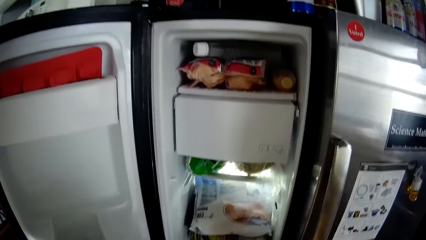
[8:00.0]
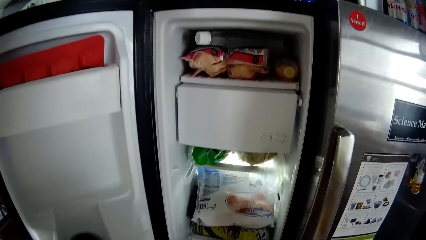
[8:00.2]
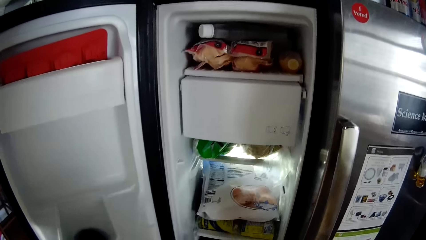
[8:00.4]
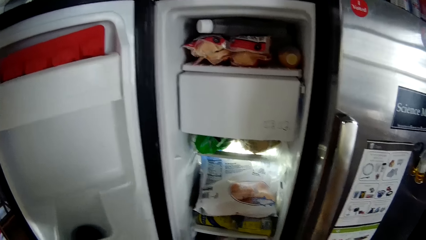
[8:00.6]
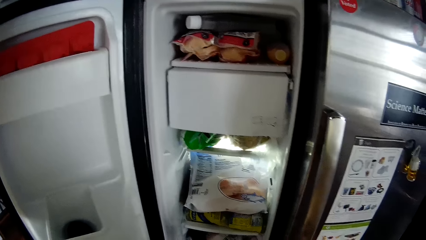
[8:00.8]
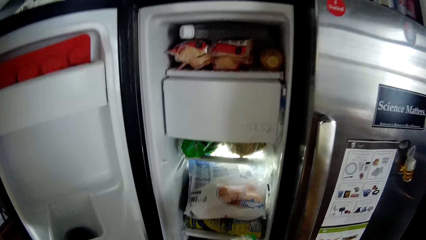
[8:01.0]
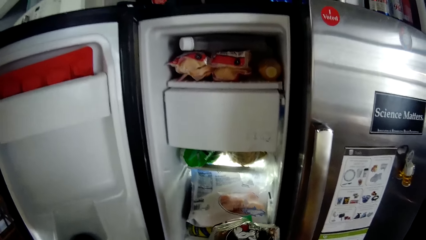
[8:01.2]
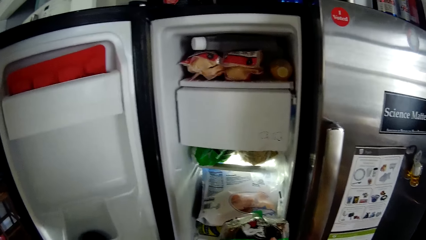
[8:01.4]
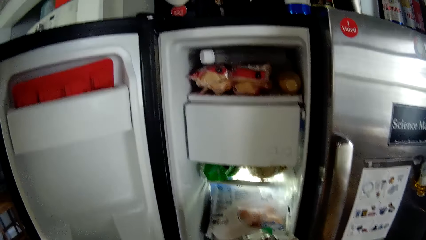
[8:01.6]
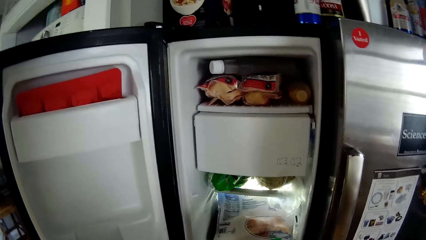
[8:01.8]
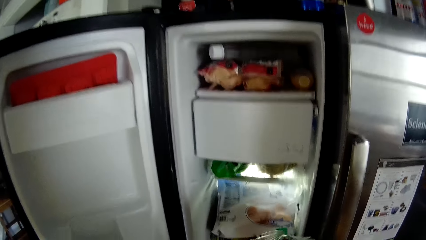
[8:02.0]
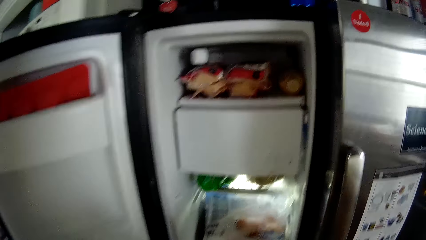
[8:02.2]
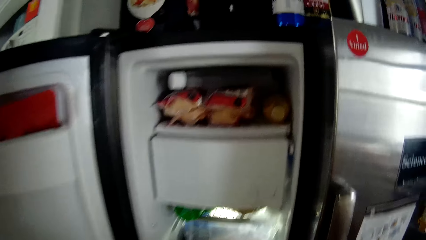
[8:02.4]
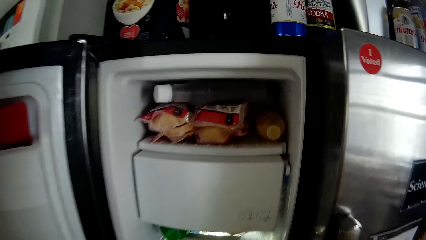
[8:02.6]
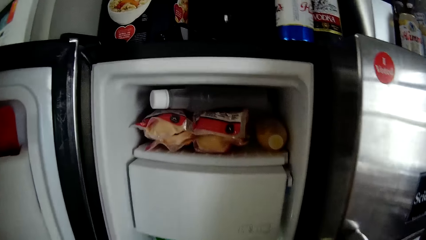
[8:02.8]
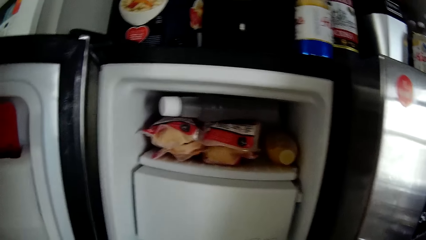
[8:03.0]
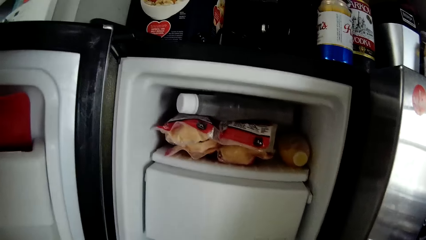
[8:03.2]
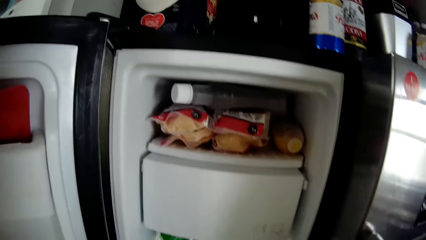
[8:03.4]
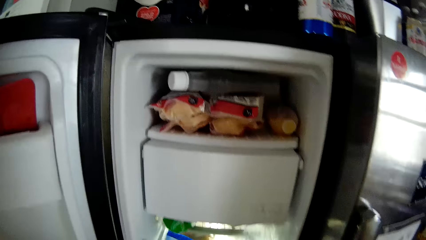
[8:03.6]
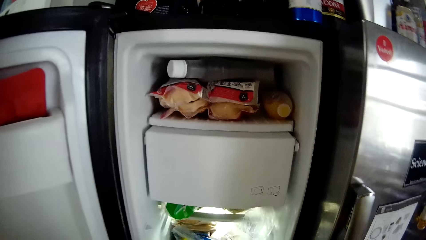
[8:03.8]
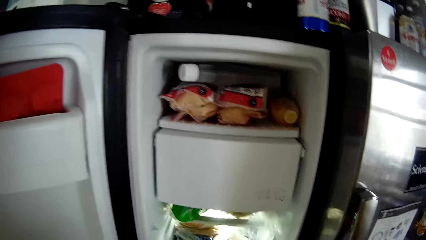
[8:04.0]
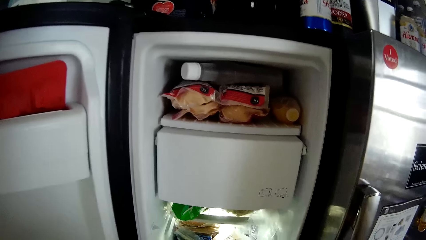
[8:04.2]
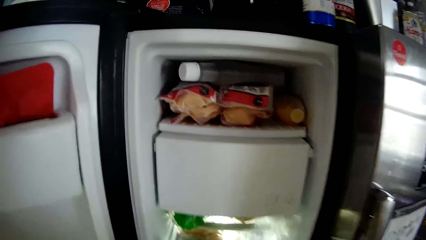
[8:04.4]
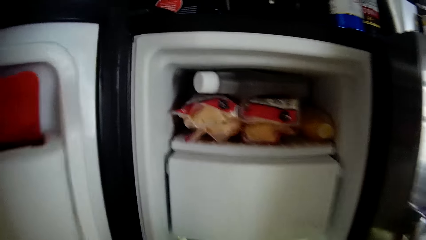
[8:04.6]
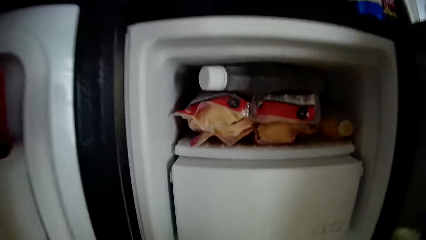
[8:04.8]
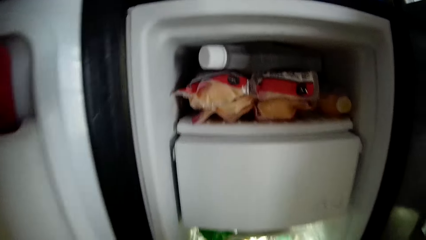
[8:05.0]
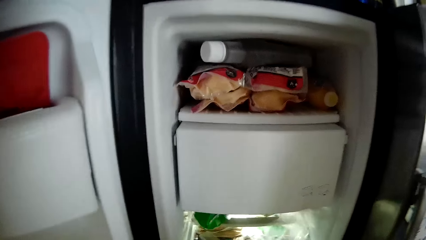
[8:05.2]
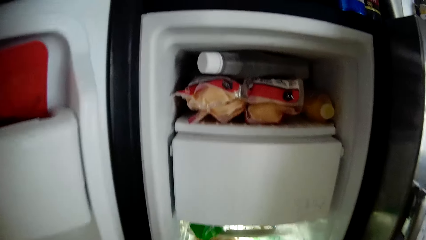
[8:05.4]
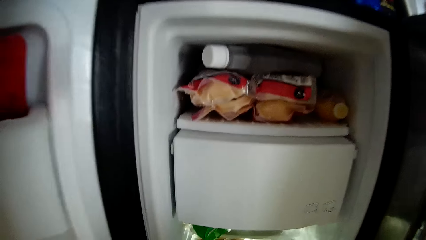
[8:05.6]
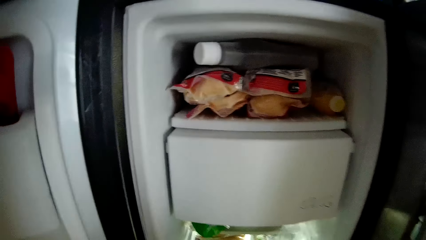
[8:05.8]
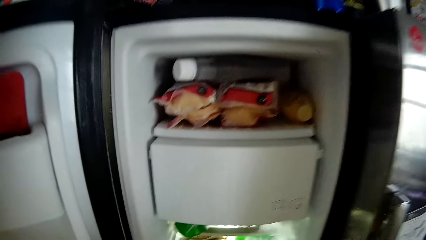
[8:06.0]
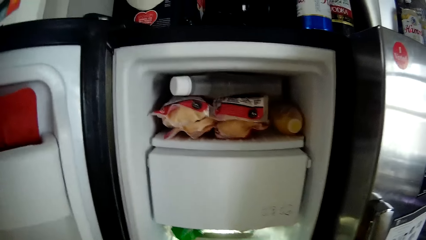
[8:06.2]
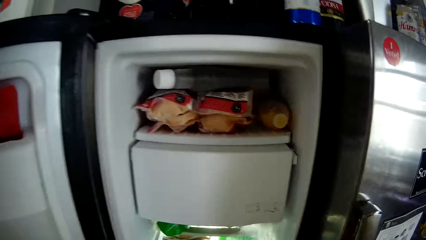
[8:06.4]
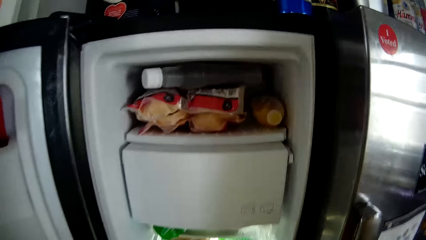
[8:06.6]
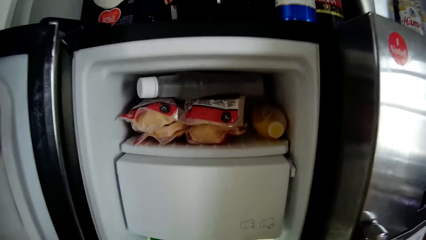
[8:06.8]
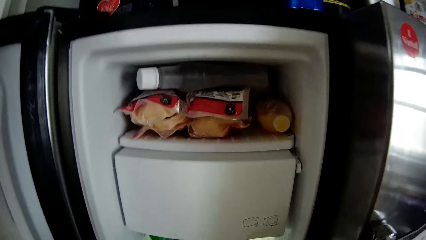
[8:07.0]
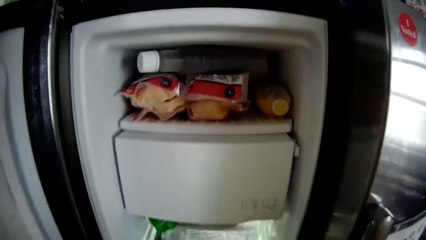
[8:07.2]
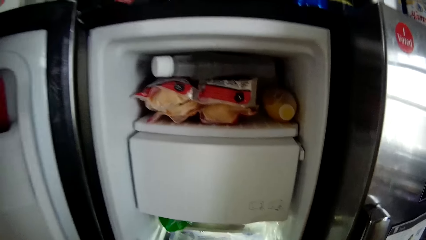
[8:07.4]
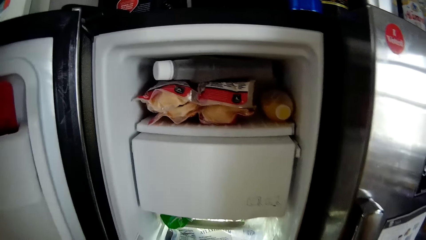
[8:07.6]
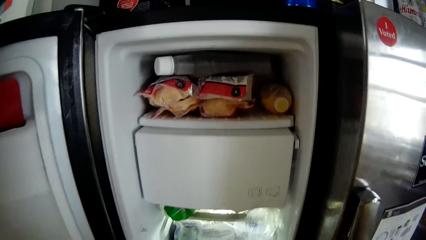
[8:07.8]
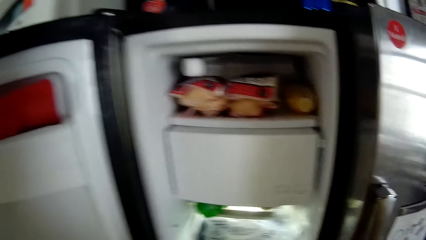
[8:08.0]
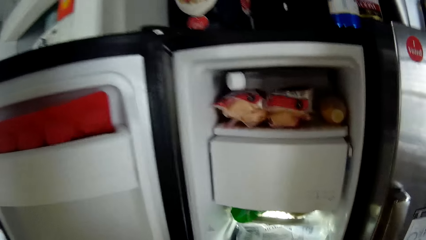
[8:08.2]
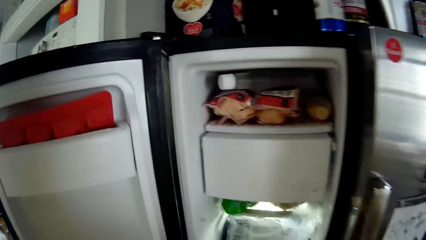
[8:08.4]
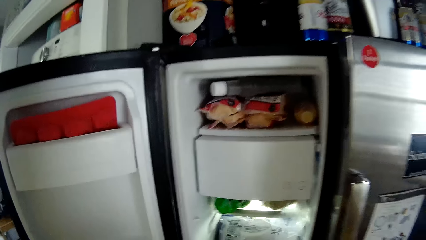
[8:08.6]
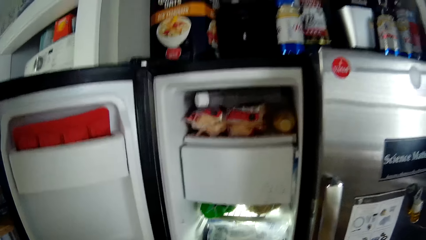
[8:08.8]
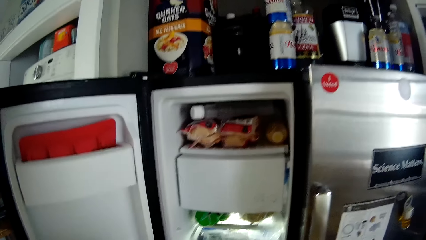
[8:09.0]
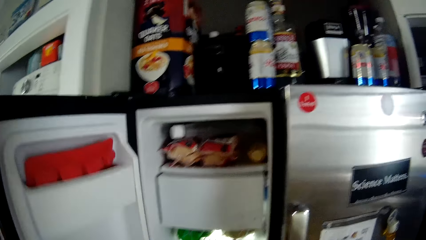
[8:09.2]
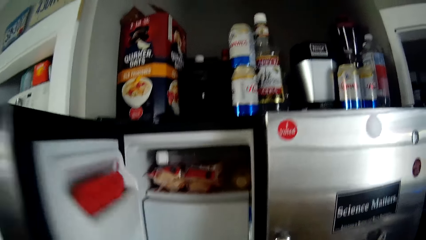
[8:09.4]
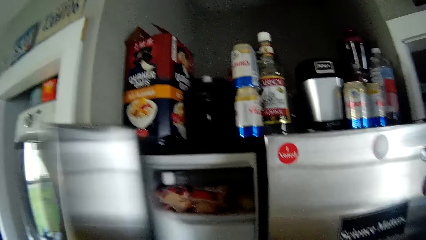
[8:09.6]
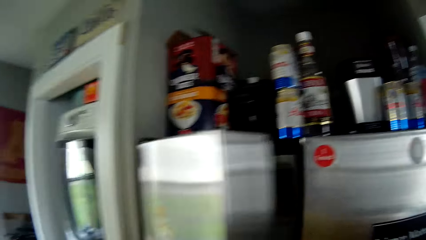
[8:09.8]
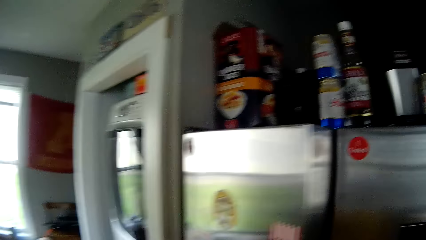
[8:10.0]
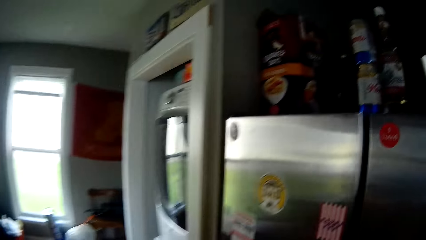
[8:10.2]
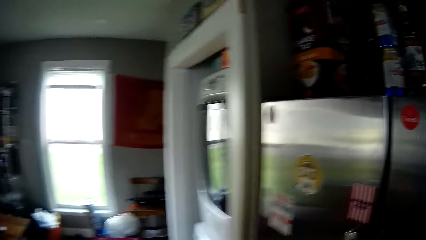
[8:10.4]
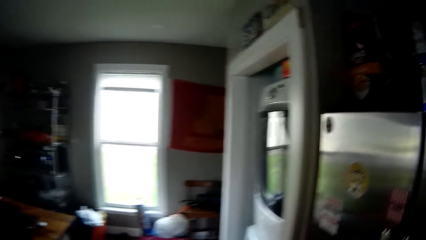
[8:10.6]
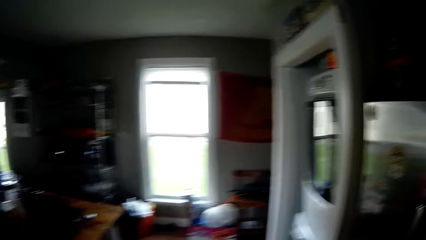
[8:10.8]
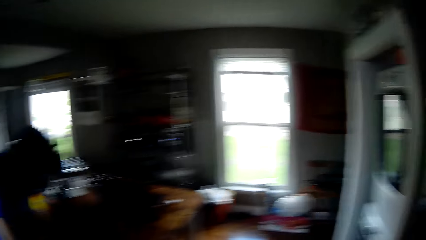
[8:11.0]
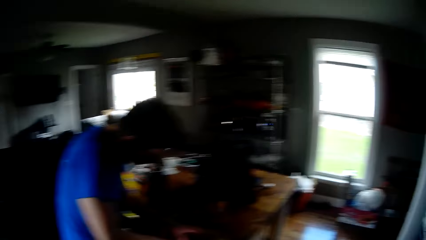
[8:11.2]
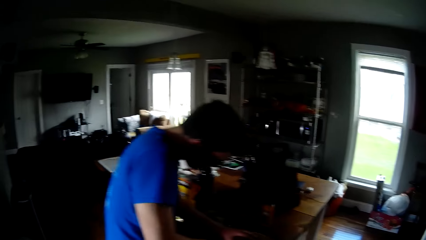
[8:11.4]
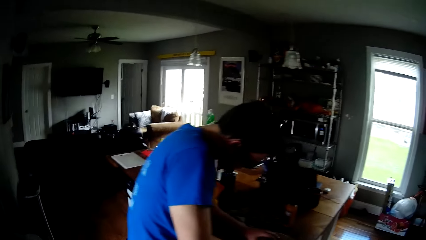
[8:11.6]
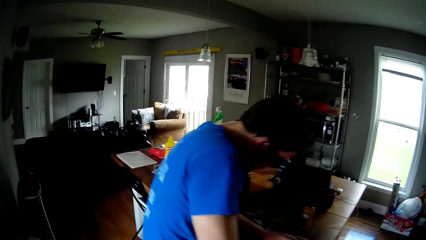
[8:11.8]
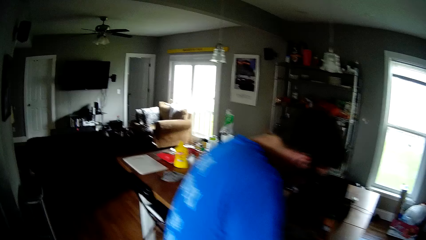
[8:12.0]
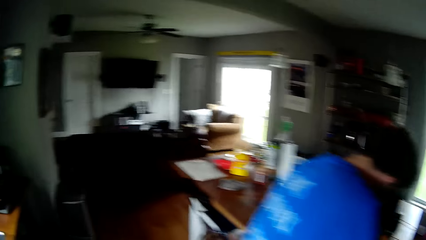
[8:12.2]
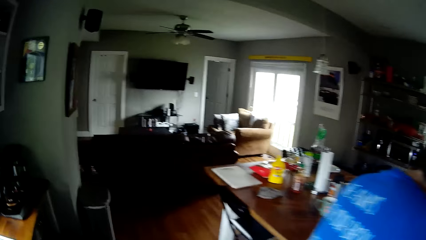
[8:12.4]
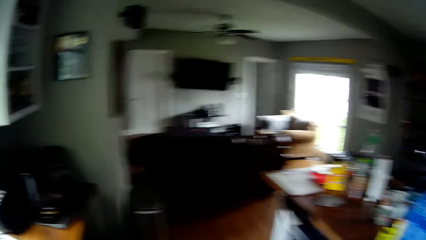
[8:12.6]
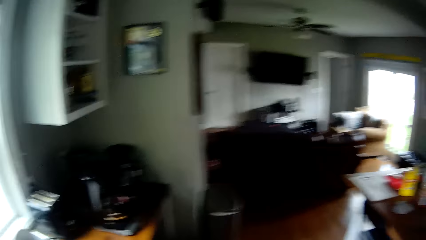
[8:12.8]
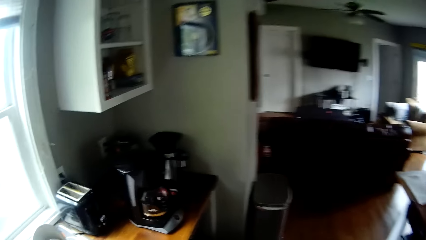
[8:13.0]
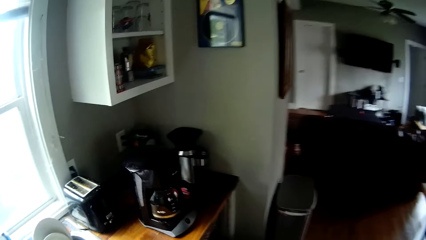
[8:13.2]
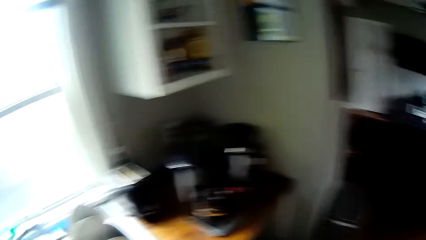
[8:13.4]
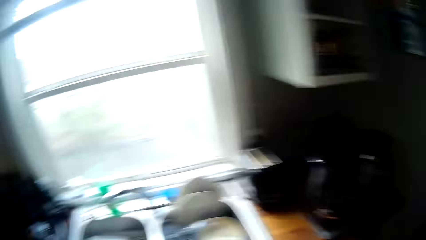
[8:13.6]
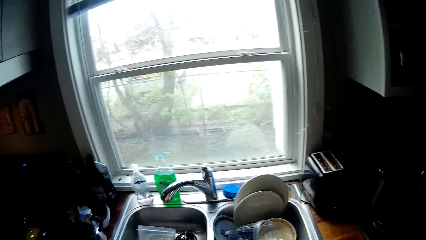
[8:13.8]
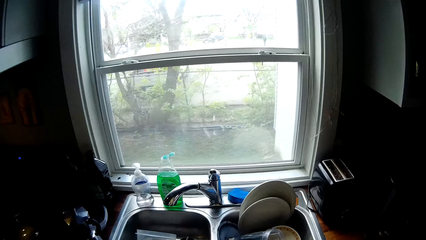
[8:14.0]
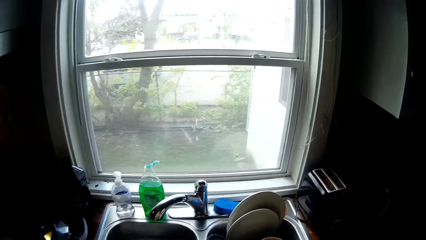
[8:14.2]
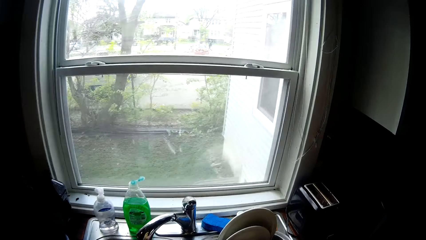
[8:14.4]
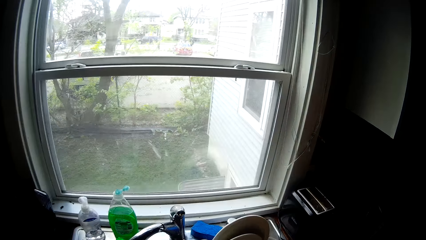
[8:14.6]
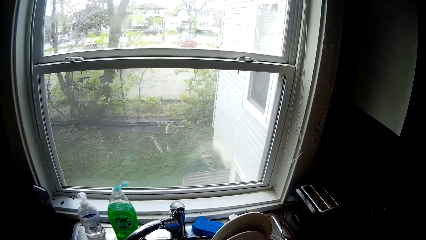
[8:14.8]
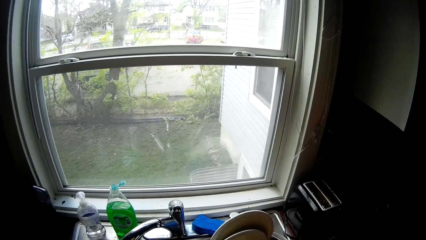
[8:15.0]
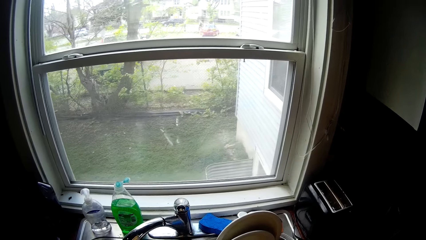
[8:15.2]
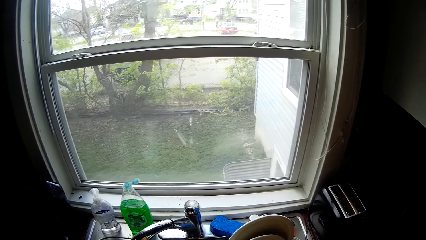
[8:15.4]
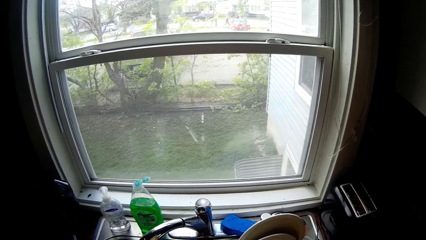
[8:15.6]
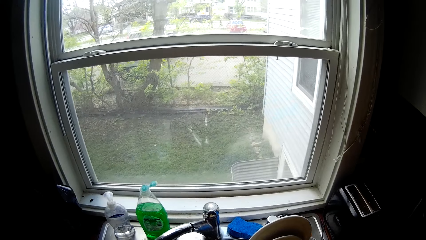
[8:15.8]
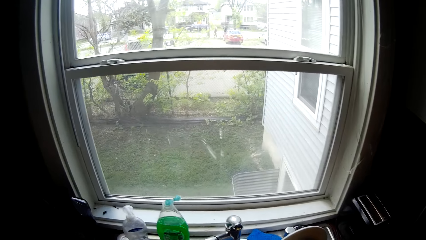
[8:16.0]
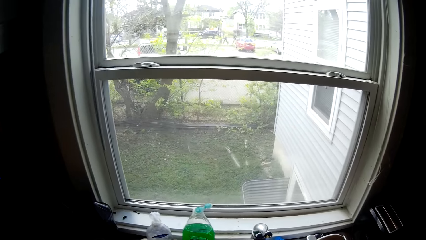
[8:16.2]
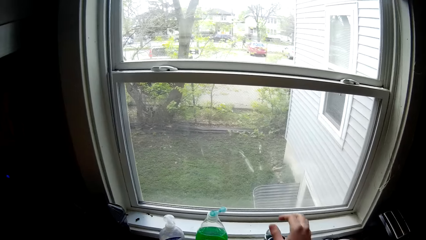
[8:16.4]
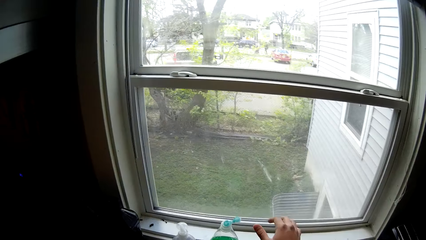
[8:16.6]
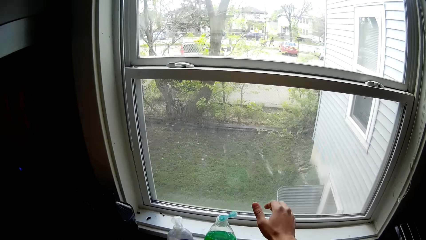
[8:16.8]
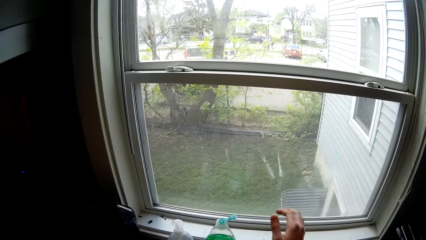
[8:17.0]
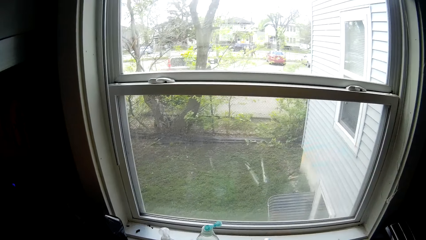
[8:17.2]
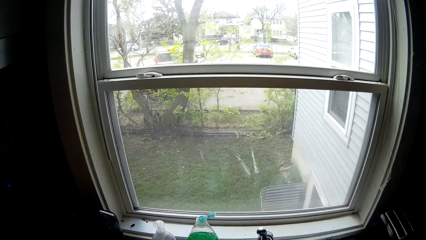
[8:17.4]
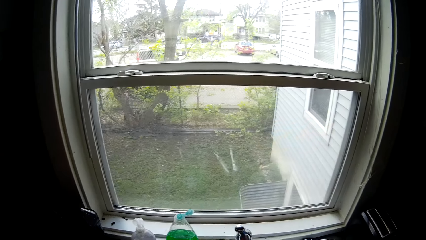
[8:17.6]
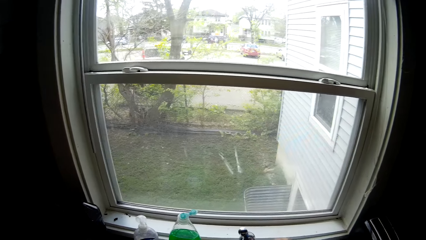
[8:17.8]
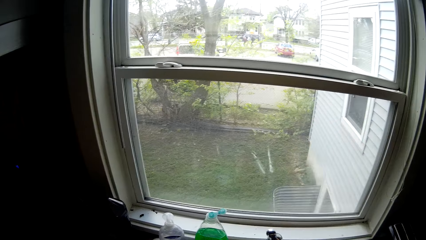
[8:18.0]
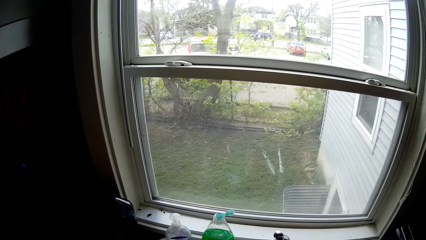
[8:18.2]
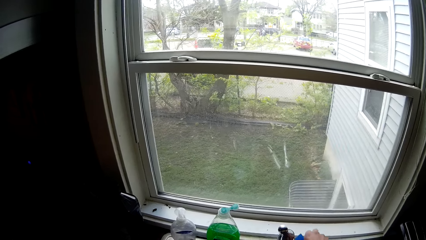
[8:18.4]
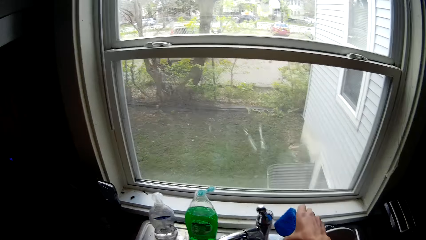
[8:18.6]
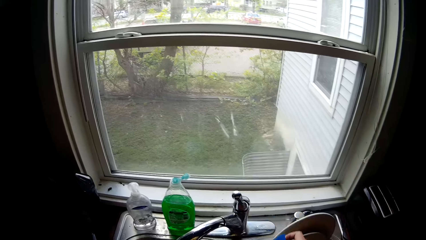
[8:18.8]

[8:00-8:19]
The camera wearer puts an item in the refrigerator with his hands. He closes the refrigerator. He walks to the sink. He touches utensils. He opens a tap on the sink with his right hand.
